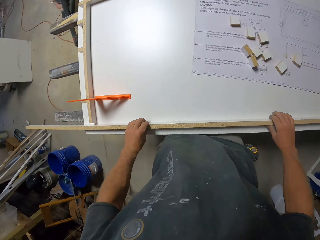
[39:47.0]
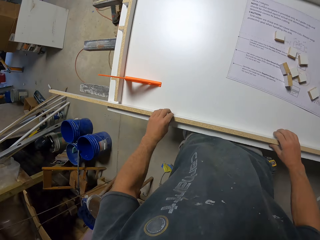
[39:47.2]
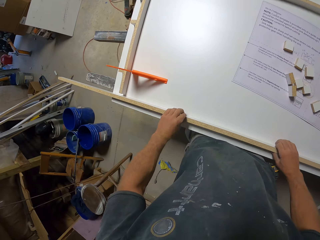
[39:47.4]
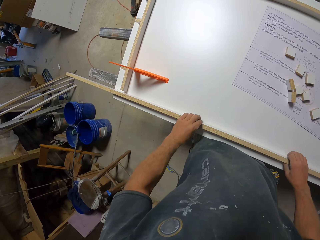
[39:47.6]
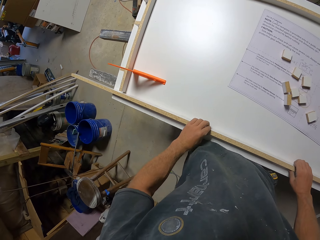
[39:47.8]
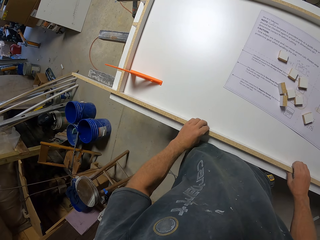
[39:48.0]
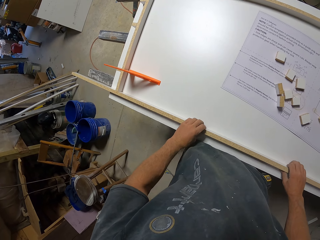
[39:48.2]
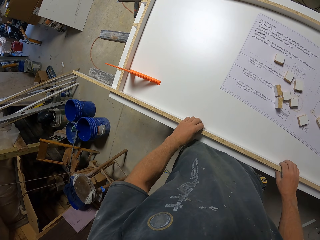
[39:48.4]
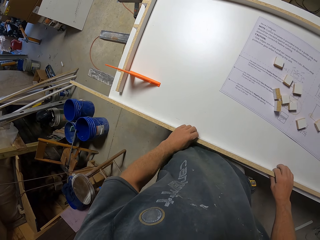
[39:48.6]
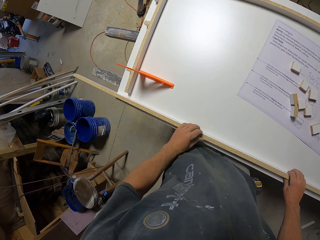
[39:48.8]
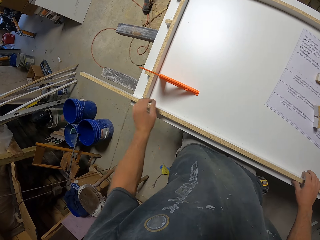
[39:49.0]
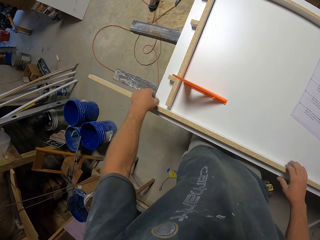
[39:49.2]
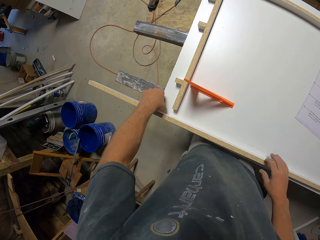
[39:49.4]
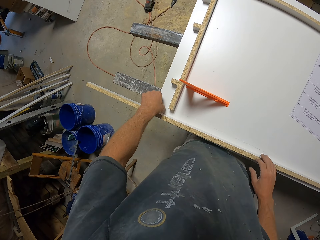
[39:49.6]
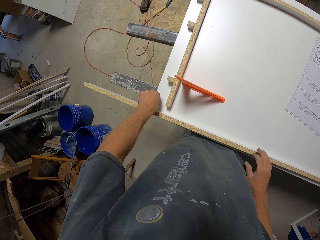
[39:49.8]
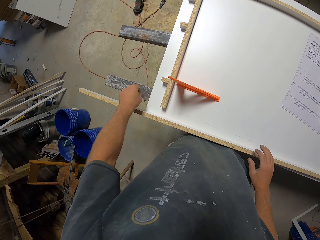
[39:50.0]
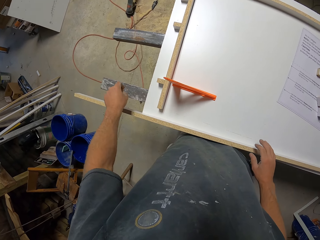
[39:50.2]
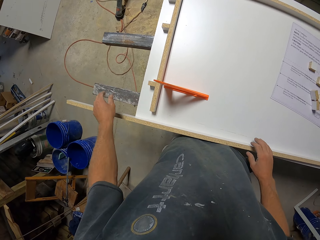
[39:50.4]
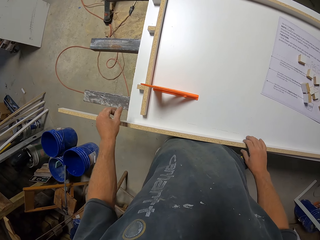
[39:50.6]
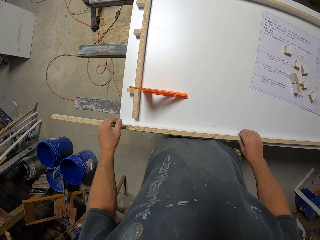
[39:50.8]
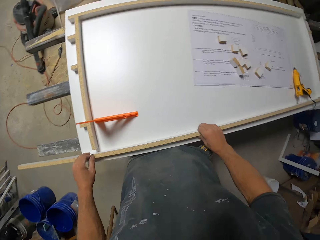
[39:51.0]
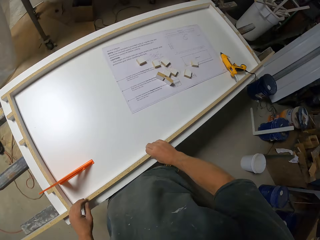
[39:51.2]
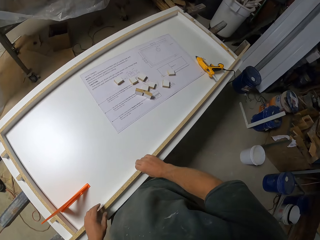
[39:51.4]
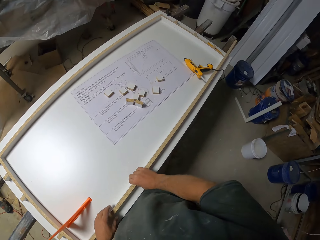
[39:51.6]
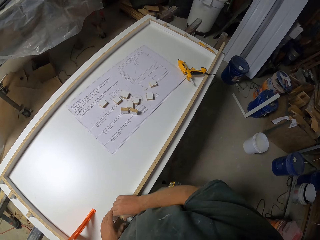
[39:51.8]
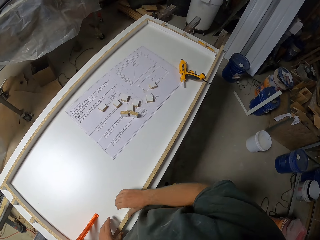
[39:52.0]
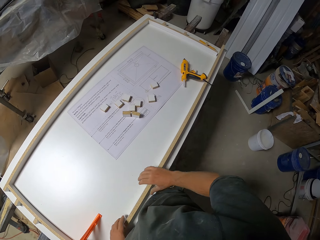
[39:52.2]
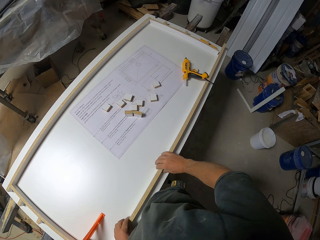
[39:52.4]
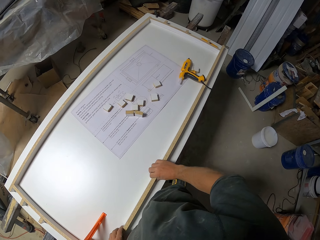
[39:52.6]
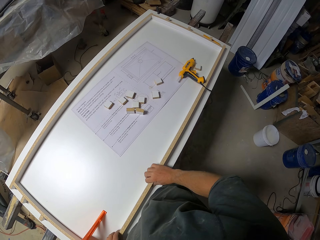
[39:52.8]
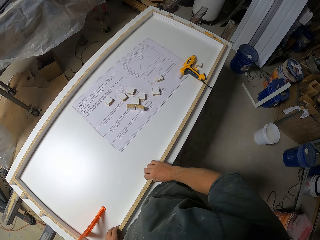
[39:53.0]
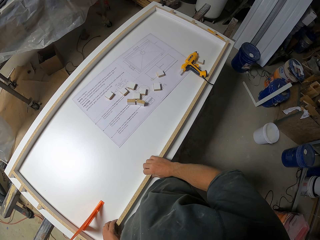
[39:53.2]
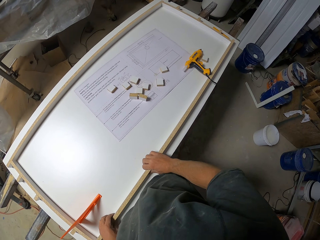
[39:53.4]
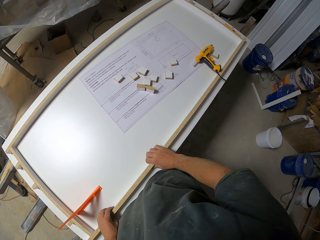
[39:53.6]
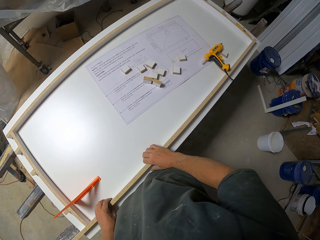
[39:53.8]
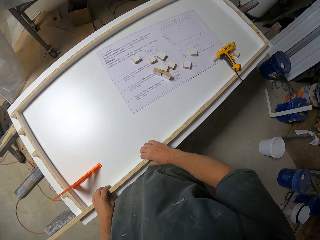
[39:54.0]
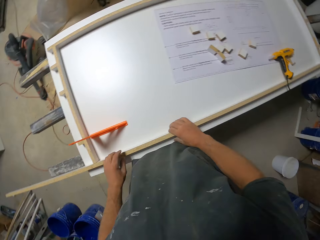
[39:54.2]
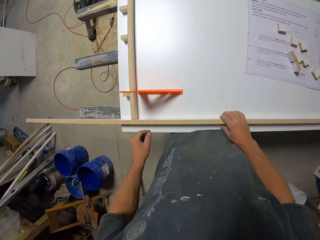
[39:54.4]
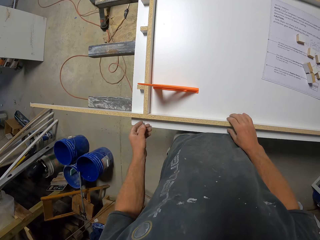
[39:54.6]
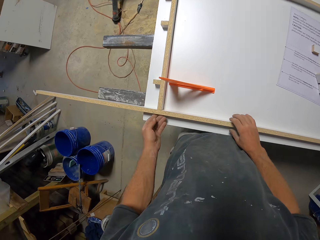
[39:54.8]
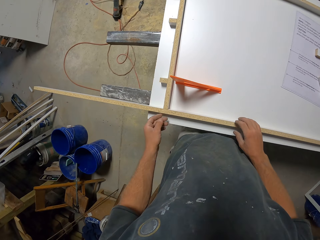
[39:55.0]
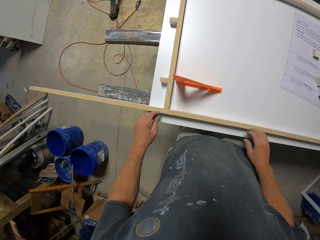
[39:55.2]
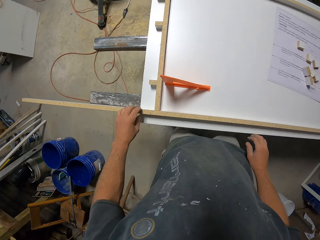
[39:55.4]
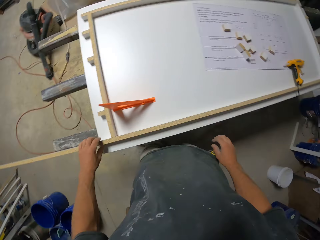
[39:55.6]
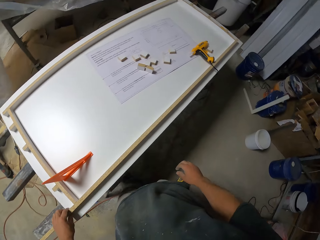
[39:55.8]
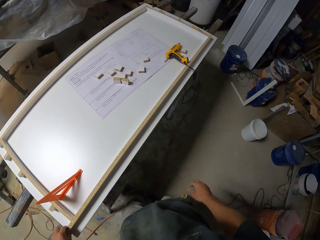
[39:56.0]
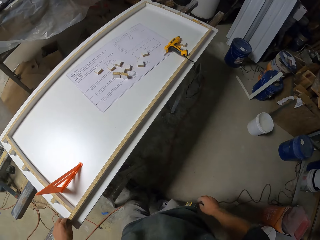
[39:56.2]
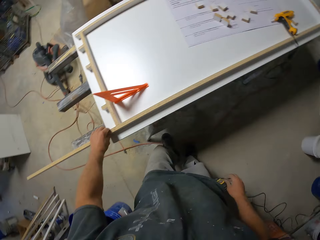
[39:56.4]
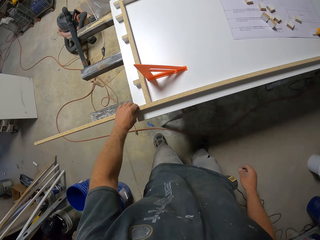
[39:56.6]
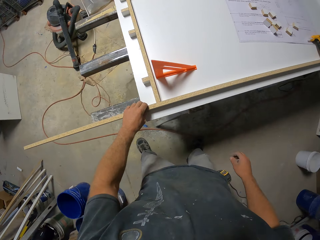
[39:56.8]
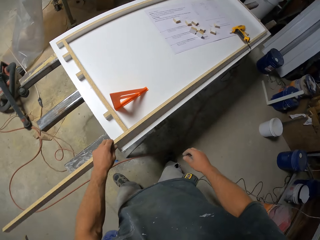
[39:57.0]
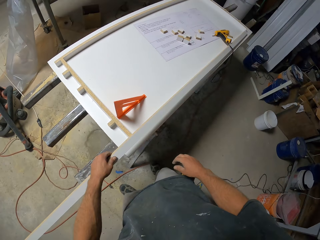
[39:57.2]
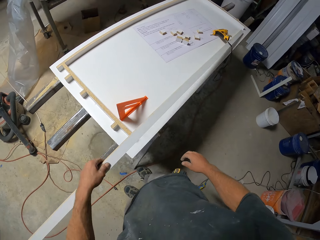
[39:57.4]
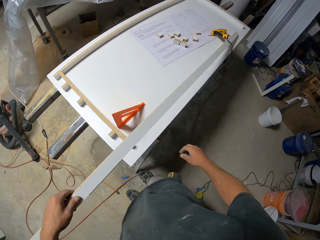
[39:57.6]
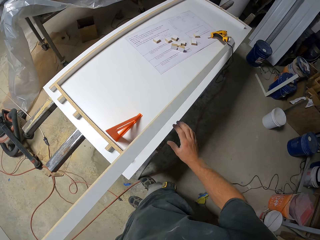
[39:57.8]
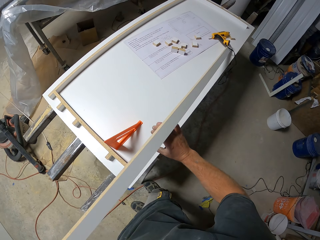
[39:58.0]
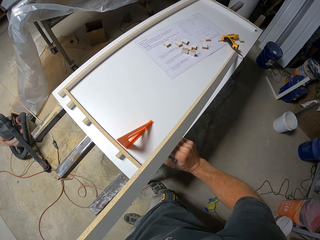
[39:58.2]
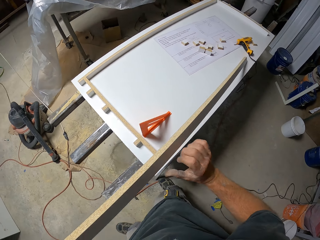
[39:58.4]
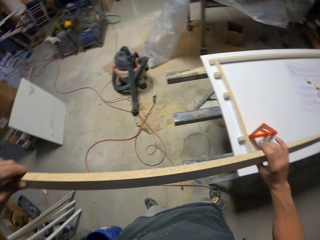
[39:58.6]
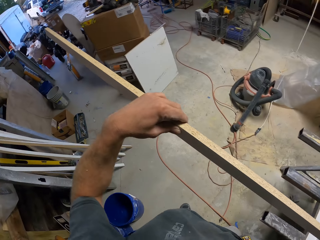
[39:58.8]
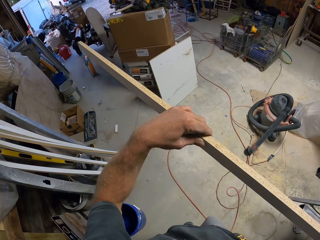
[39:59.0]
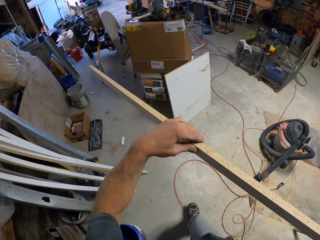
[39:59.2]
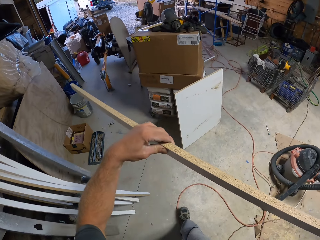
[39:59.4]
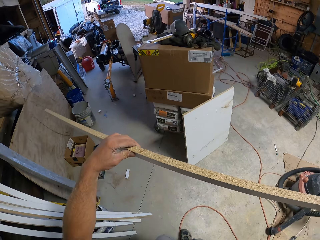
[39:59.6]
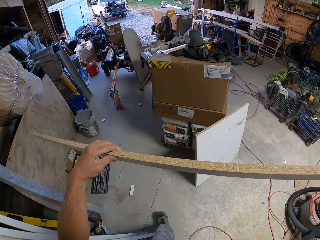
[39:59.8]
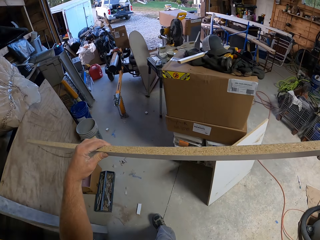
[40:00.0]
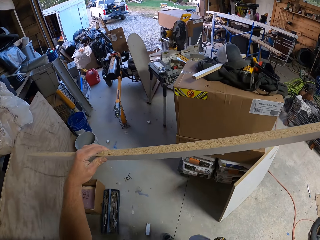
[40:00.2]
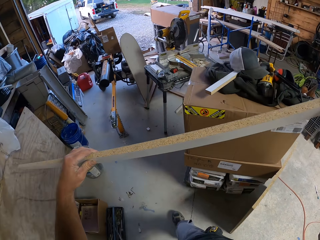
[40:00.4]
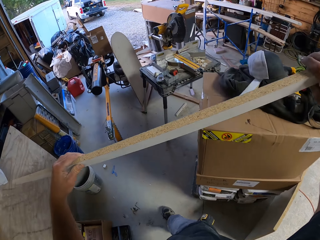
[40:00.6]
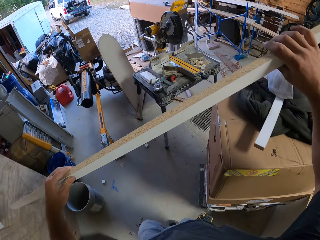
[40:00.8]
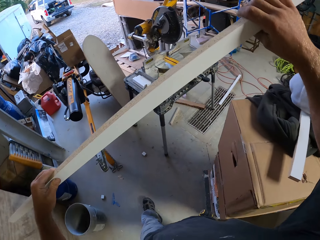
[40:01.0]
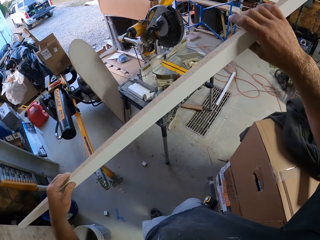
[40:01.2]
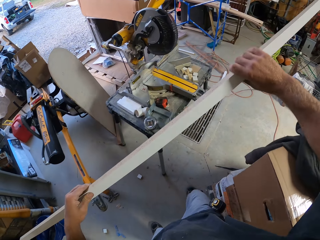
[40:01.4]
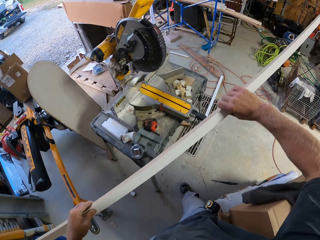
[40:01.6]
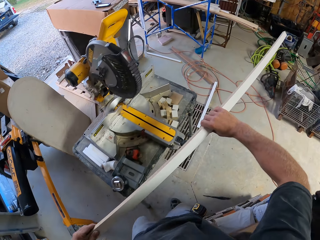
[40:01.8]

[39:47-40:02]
The camera wearer removes dirt from the table. They move the hands. They move the piece of wood. They move the hands. They look around. They move the leg. They pick up the piece of wood. They touch the piece of wood. They walk across the workshop.

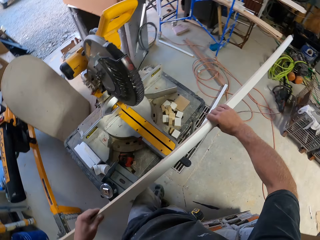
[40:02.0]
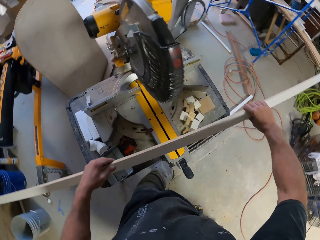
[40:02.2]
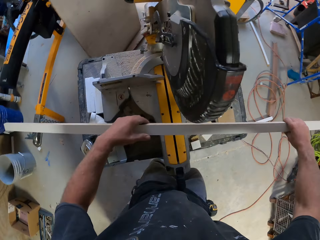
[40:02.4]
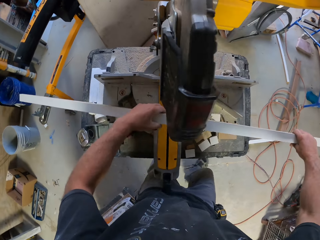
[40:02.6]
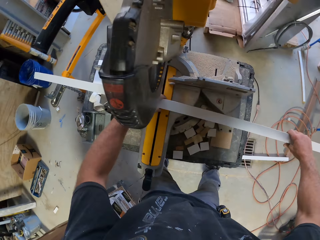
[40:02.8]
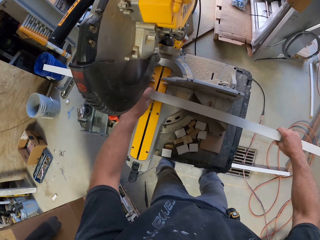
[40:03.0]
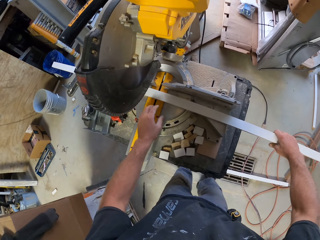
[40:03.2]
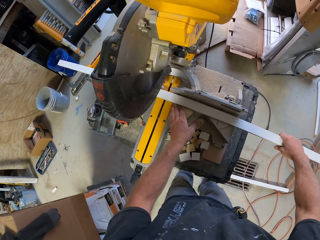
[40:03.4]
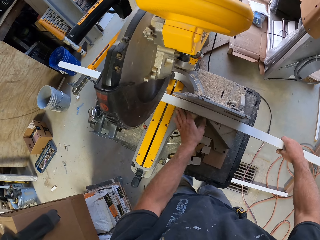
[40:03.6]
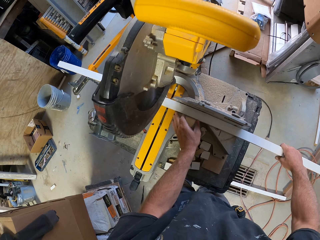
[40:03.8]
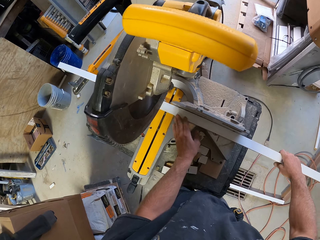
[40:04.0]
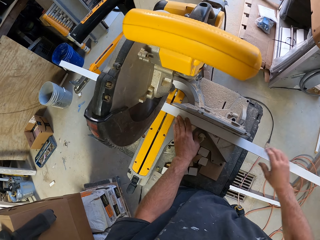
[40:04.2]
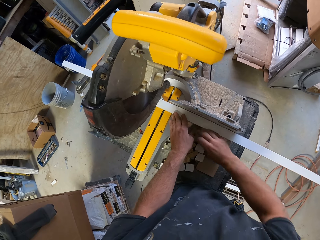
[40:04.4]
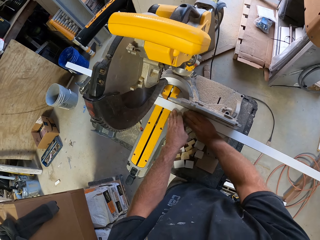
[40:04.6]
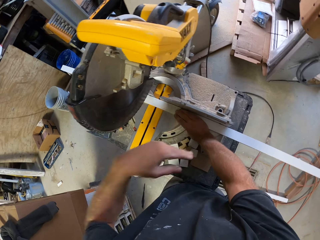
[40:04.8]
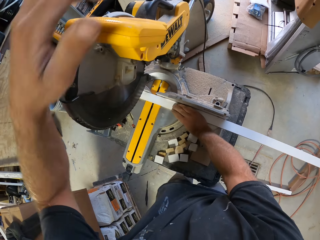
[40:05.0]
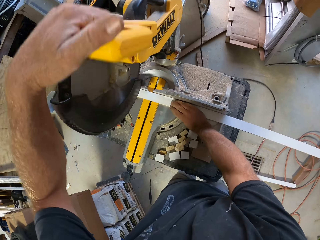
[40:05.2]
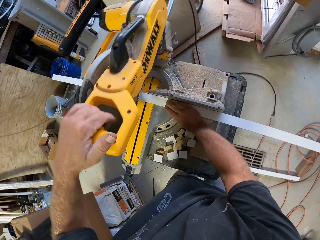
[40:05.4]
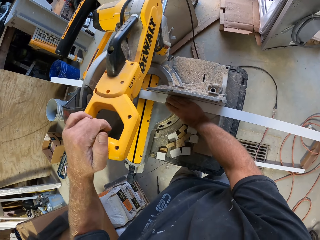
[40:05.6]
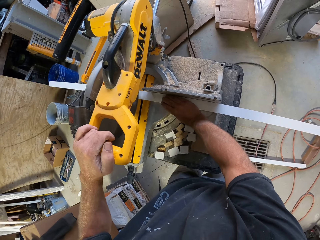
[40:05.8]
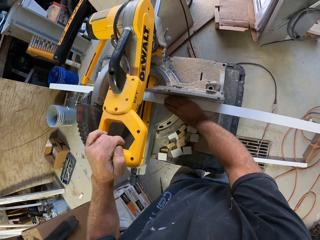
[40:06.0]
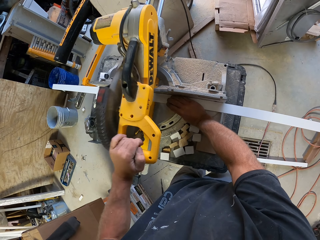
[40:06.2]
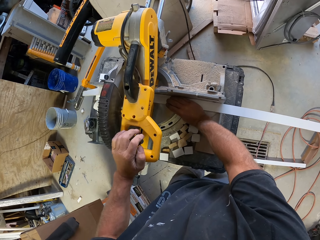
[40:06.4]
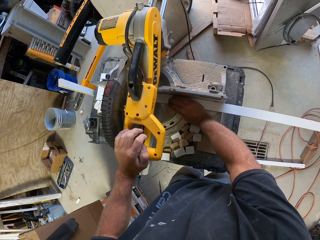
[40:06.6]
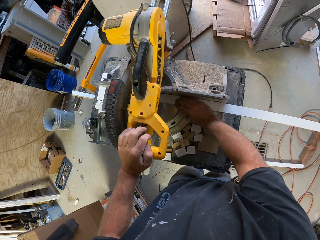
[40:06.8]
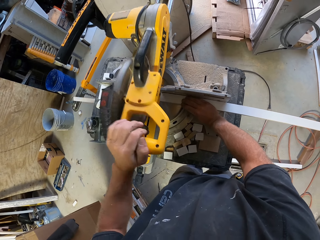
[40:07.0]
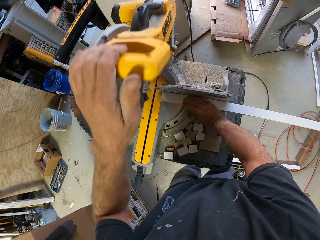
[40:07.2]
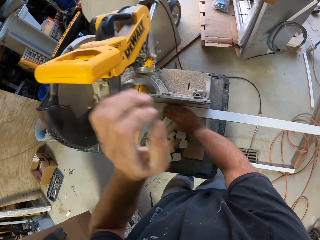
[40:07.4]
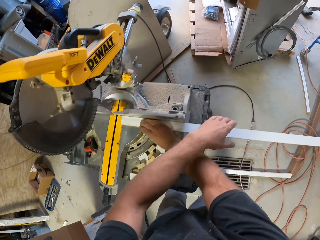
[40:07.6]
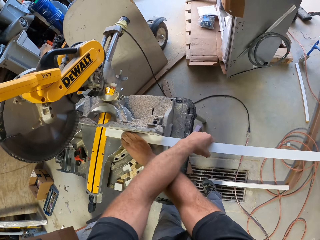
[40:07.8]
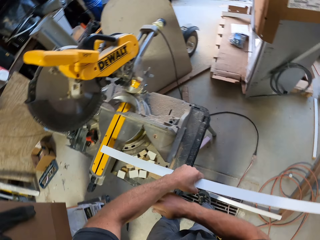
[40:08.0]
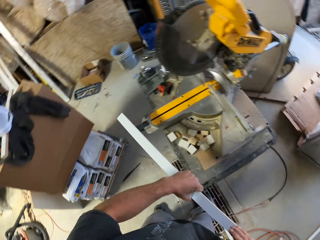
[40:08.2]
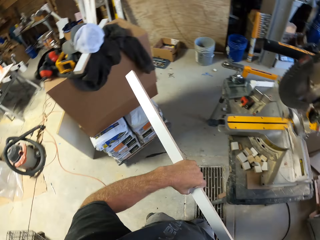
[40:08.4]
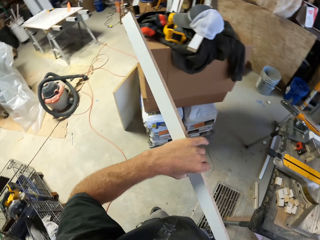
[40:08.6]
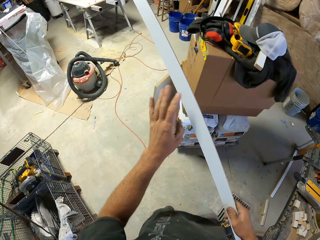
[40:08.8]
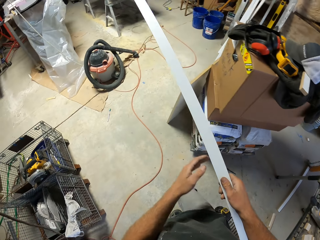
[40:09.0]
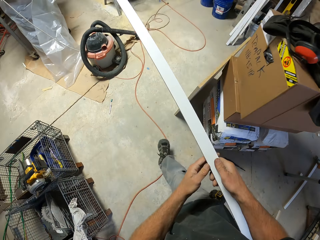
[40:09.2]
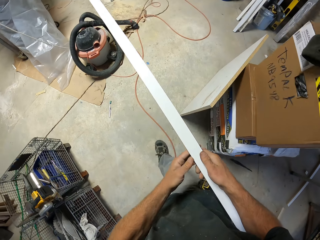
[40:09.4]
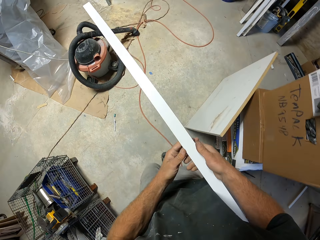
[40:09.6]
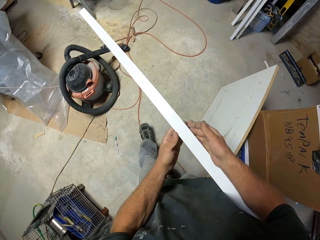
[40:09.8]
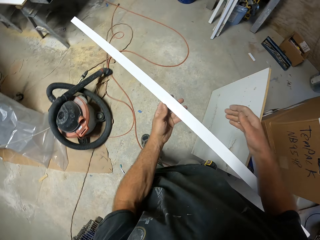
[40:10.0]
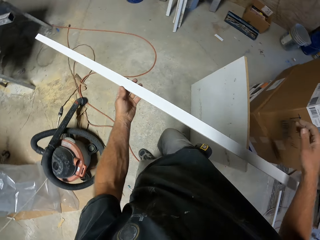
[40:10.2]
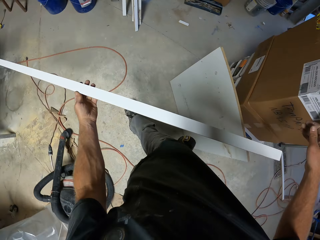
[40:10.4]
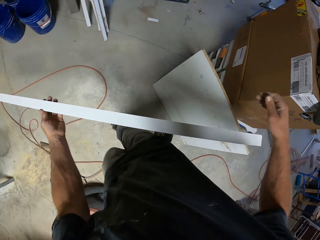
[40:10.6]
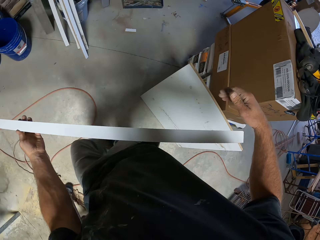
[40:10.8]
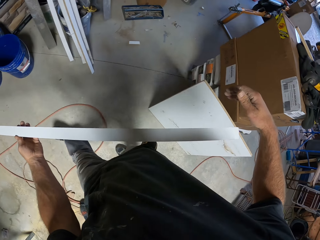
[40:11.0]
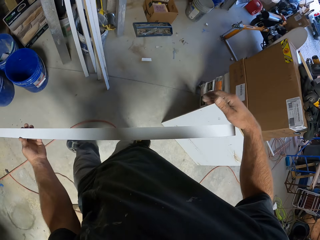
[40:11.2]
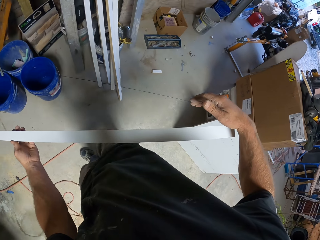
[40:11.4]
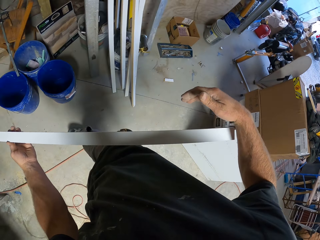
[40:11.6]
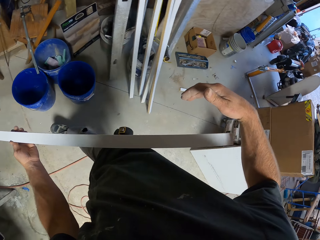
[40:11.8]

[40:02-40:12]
The camera wearer steps forward. They put the piece of wood on the disc cutter or wood cutter machine. They touch the piece of wood. They touch the disc cutter. They pull the disc cutter. They cut the piece of wood with the wood cutter machine. They pull the disc cutter. They touch the piece of wood. They pick up the piece of wood. They pass the piece of wood to the right hand. They walk across the workshop. They pass the piece of wood to the left hand.
